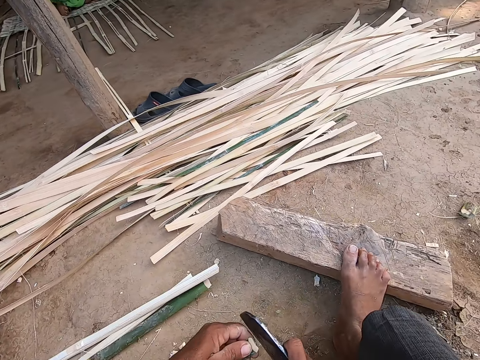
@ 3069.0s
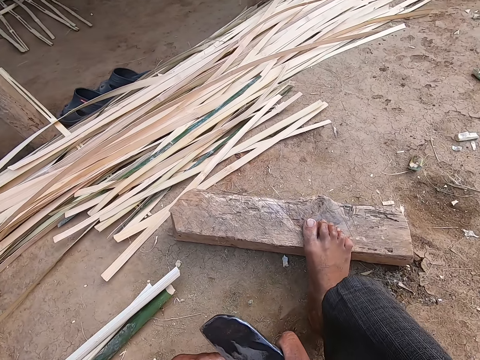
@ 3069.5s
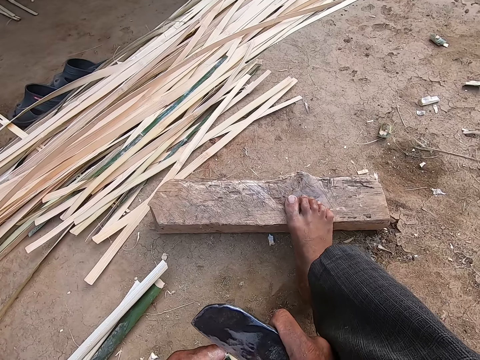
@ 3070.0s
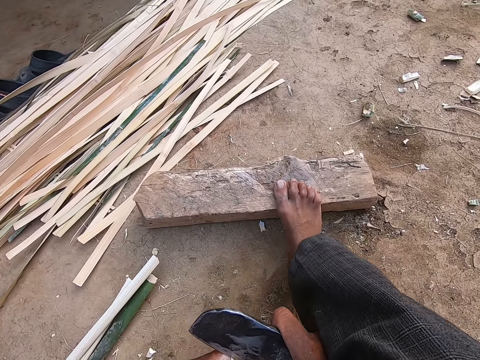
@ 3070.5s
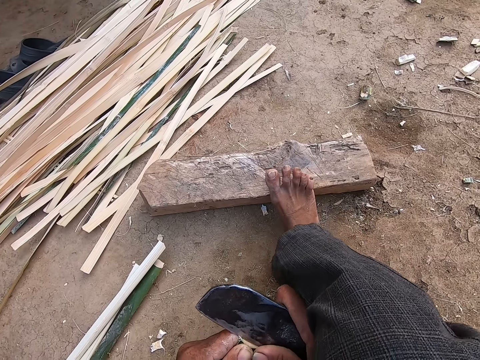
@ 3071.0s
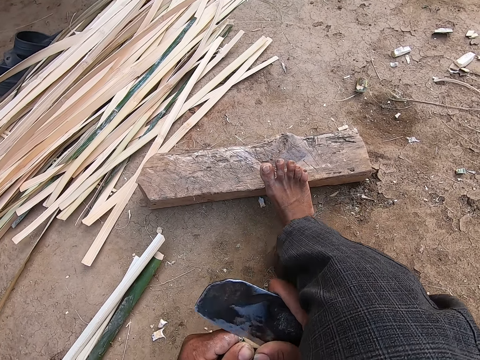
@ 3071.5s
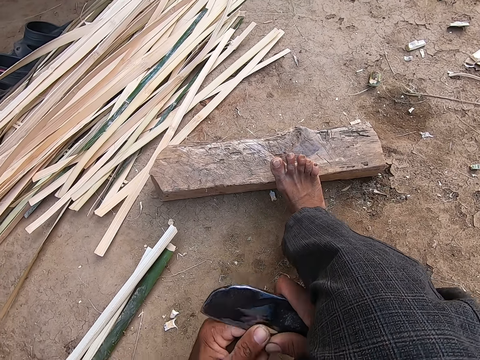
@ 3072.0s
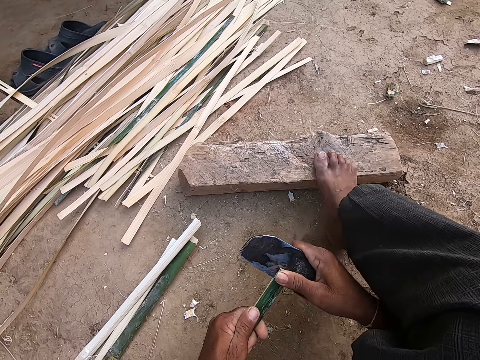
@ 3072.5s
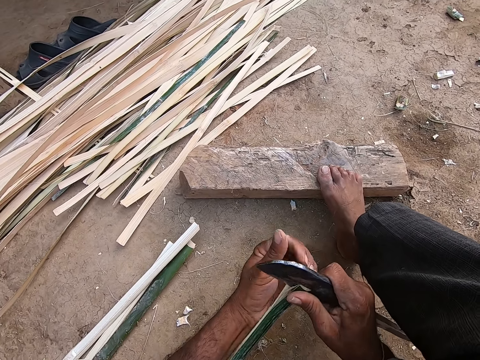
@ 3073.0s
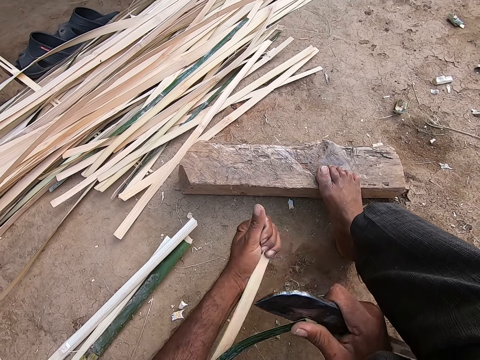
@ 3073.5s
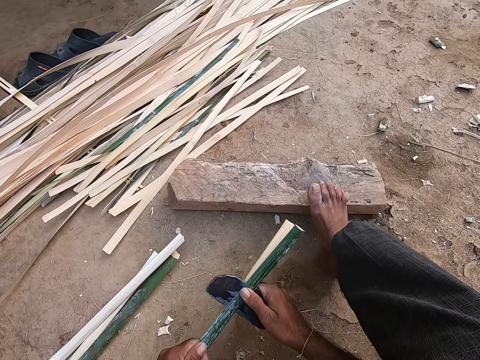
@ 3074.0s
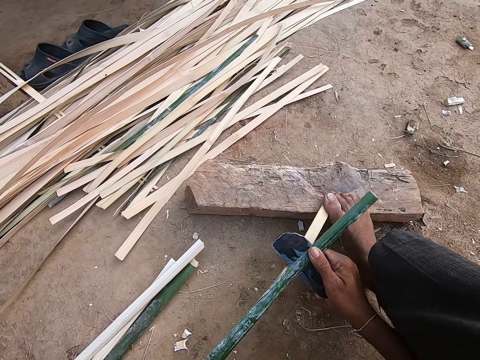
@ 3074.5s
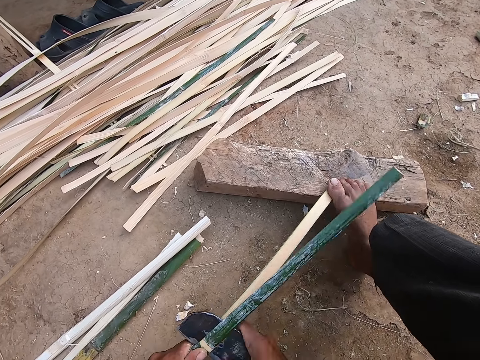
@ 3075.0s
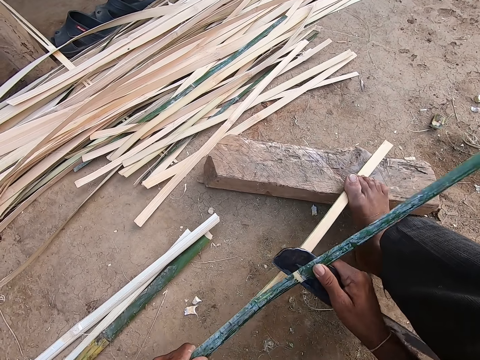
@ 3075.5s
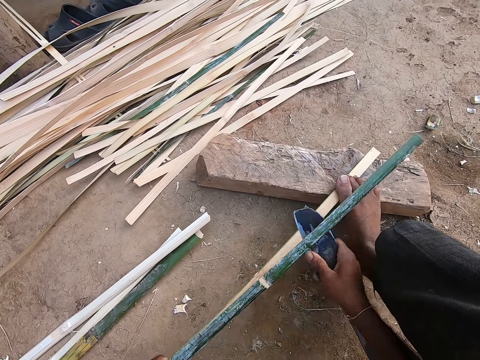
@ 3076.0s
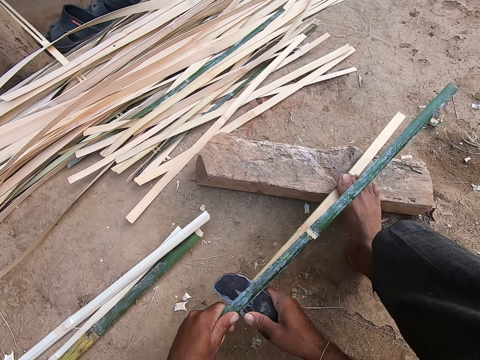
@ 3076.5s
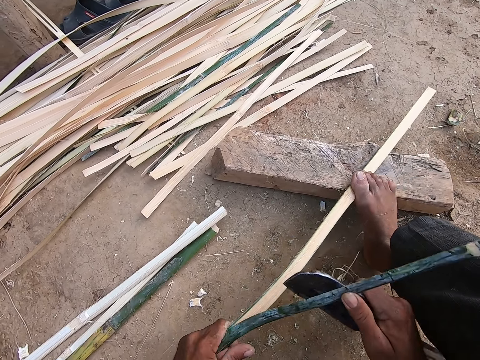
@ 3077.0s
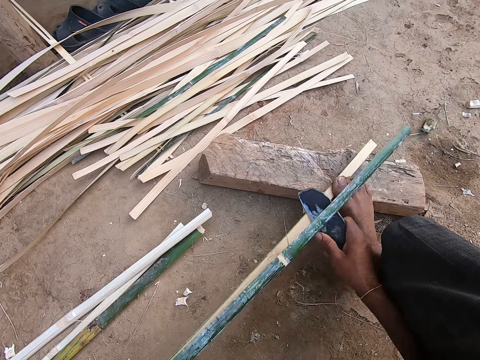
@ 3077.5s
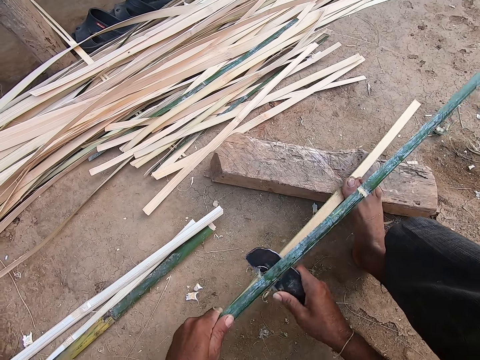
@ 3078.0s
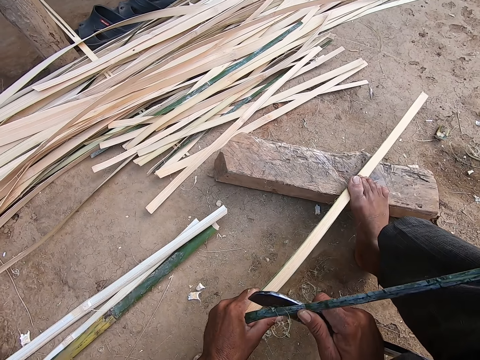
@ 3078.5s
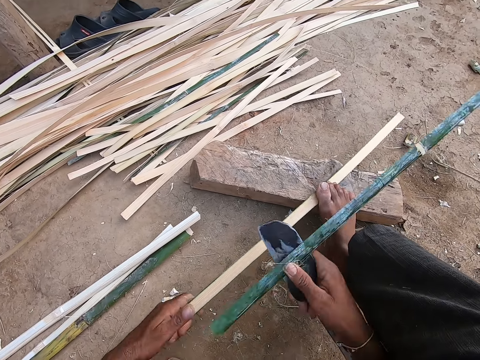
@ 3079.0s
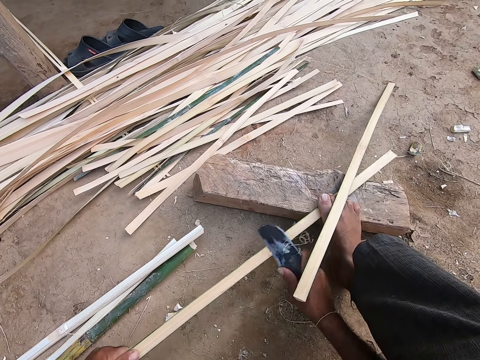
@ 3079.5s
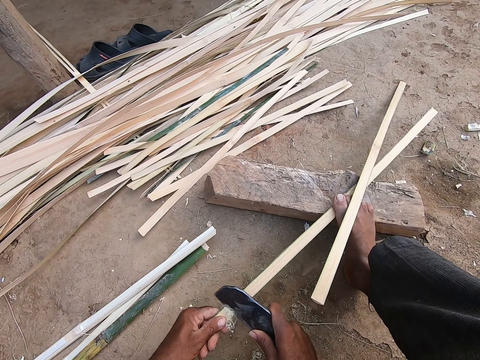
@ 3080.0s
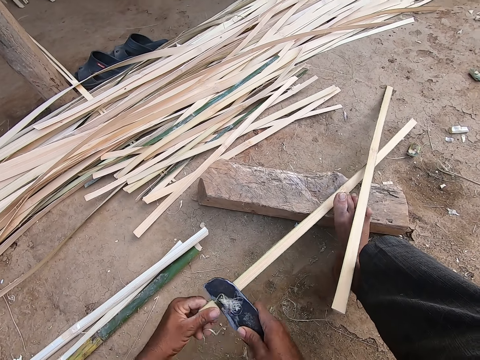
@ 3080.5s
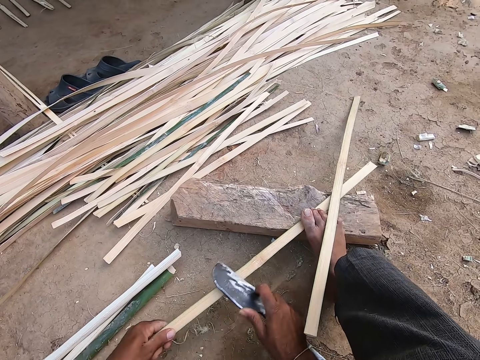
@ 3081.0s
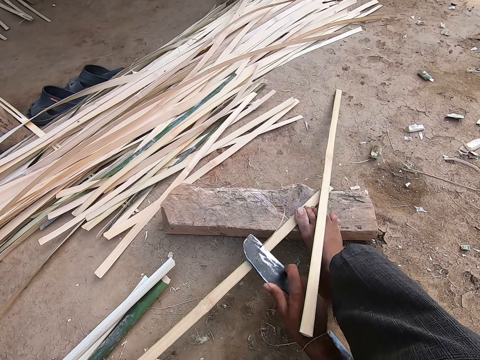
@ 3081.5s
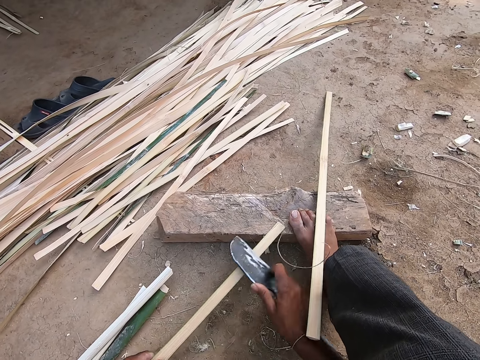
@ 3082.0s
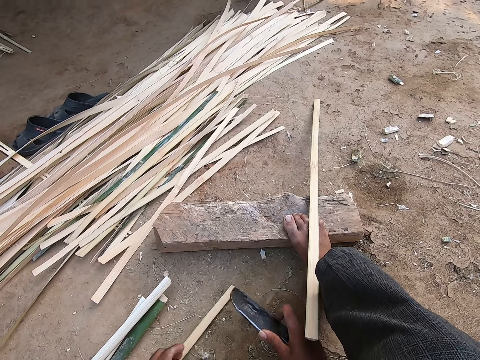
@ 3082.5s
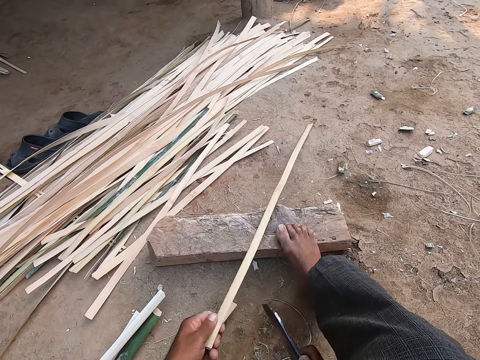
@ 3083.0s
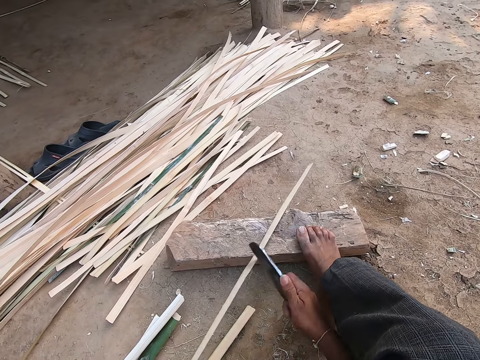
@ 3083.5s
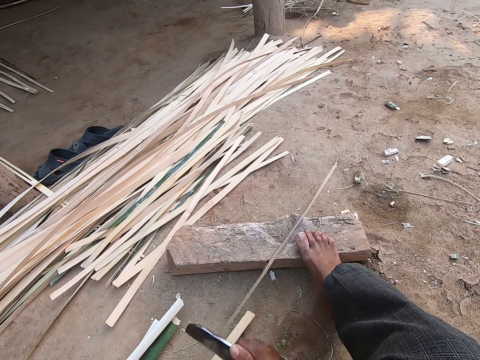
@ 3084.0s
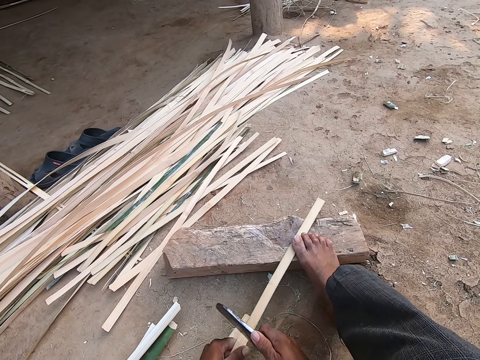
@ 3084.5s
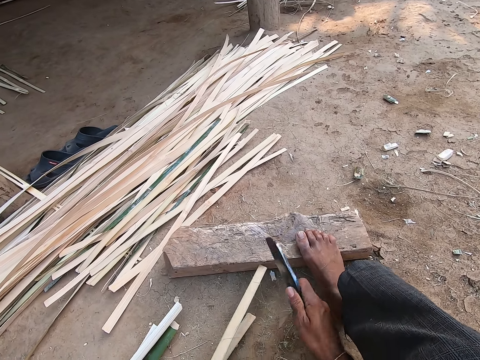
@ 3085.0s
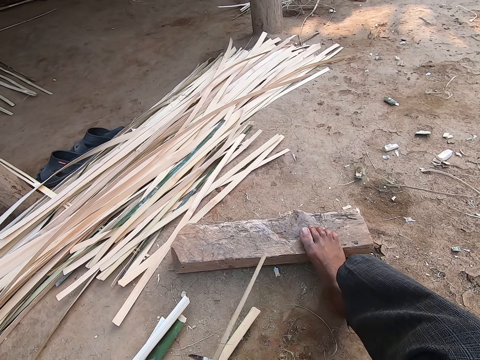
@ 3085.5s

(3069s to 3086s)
The camera wearer moves the knife. He presses the knife on the bamboo. He cuts the bamboo strip in his left hand with the kukri in his right hand. He moves his hand up, holds the bamboo, pulls the bamboo, separates the bamboo, cuts the bamboo, cuts the bamboo and moves the bamboo. He holds the bamboo strip on the piece of wood on the ground with his right leg. He pulls the bamboo, cuts the bamboo, pulls the bamboo, cuts the bamboo, pulls the bamboo, scratches the bamboo, pulls the bamboo, breaks the bamboo and throws the bamboo. He trims the bamboo strip in his left hand with the kukri in his right hand. He scratches the bamboo. He turns the knife and scratches the bamboo. He drops the bamboo strip in his left hand on the ground. He moves the knife up. He picks a bamboo strip from the piece of wood on the ground with his left hand. He trims the bamboo strip in his left hand with the kukri in his right hand. He holds the bamboo, moves the knife and scratches the bamboo.

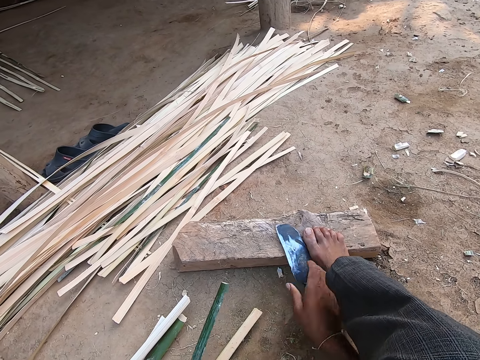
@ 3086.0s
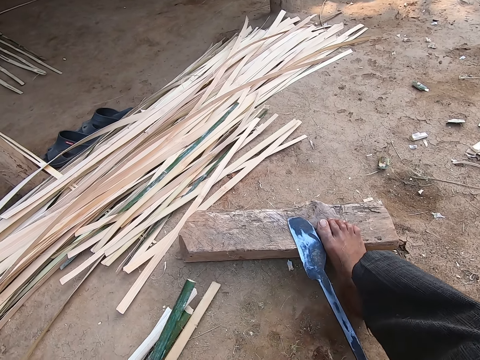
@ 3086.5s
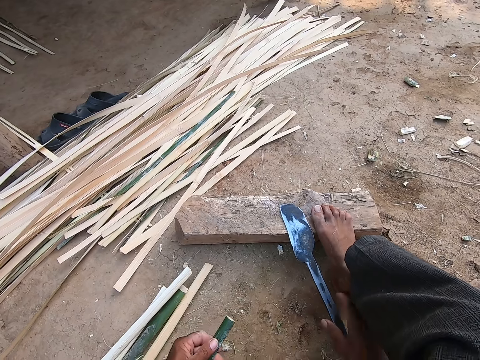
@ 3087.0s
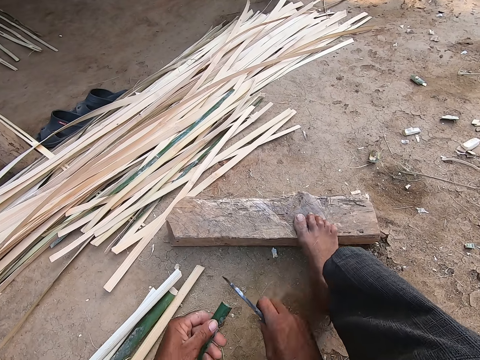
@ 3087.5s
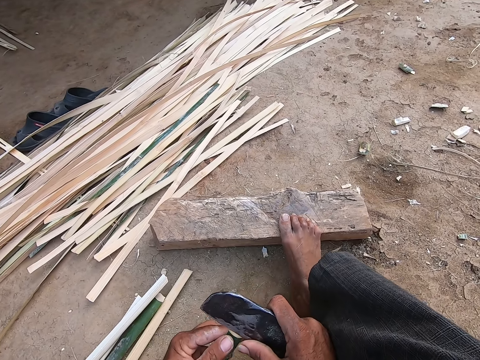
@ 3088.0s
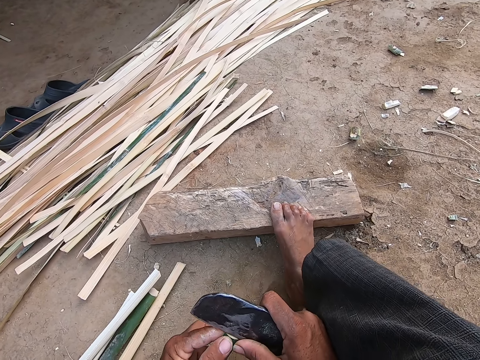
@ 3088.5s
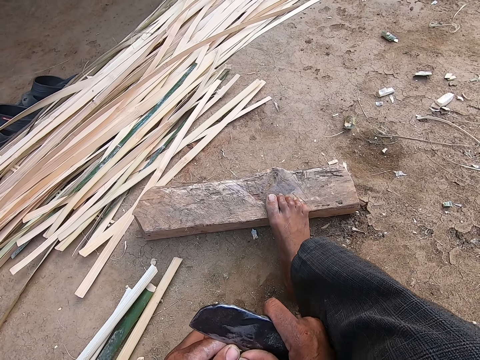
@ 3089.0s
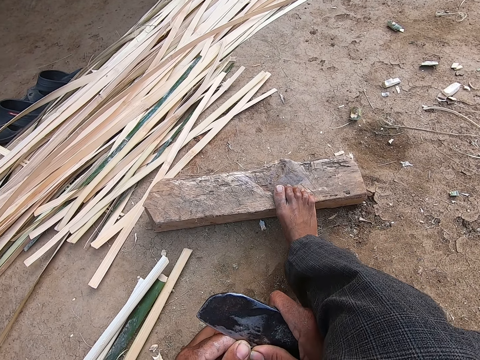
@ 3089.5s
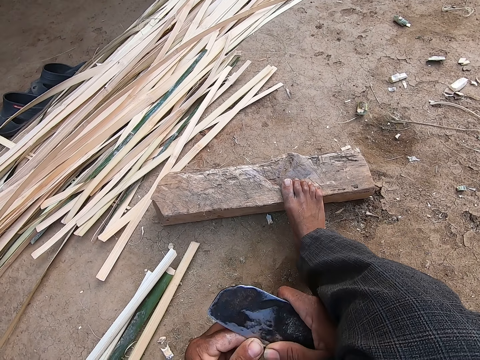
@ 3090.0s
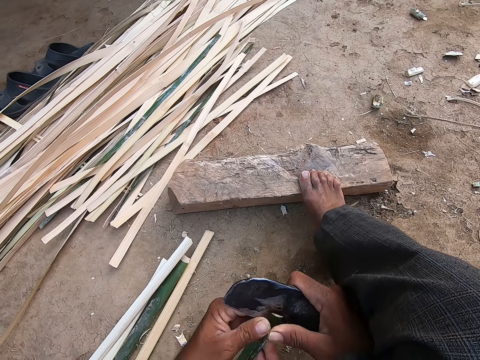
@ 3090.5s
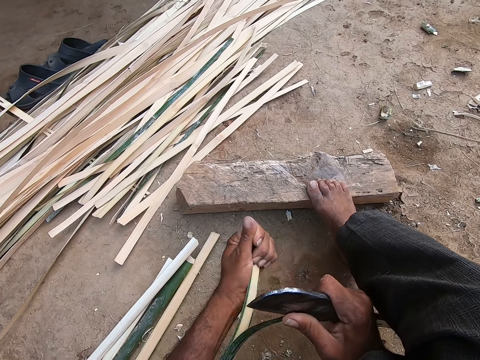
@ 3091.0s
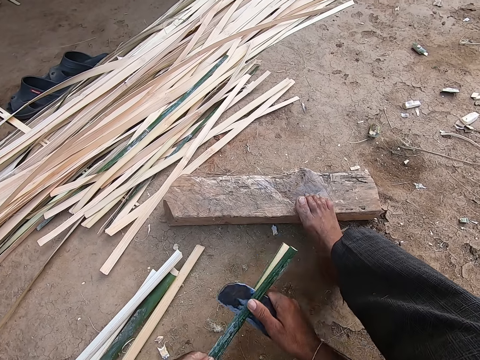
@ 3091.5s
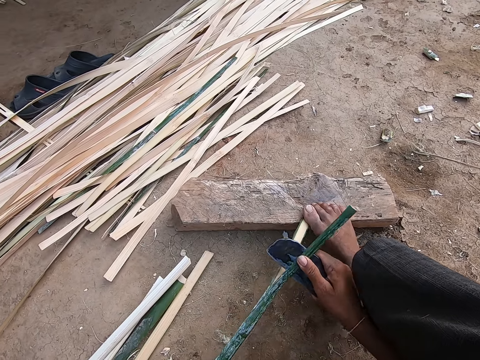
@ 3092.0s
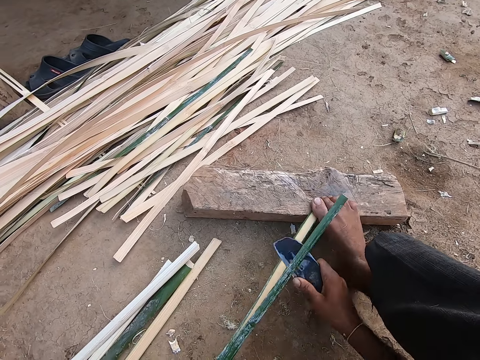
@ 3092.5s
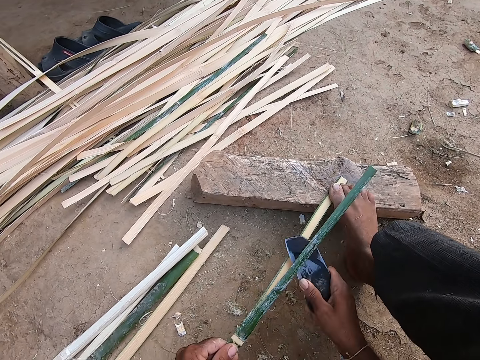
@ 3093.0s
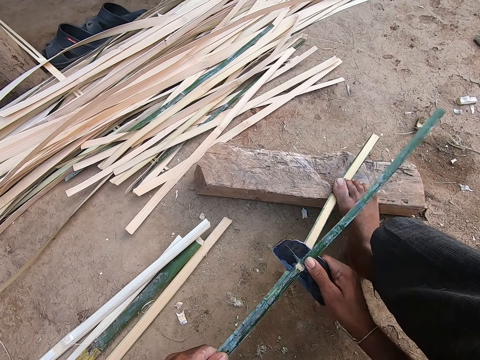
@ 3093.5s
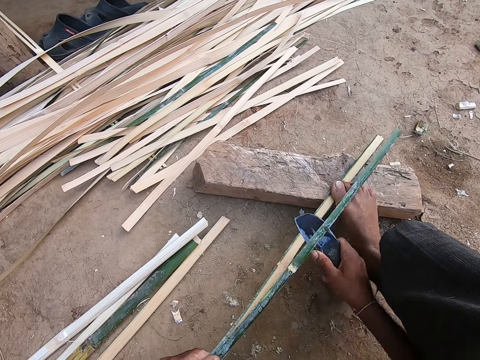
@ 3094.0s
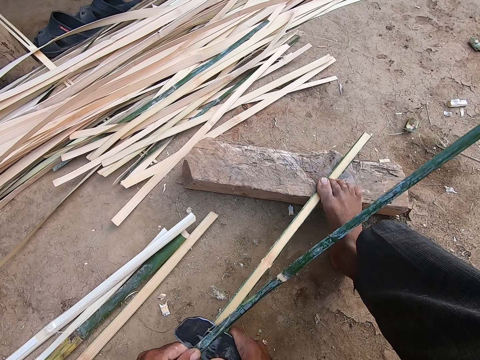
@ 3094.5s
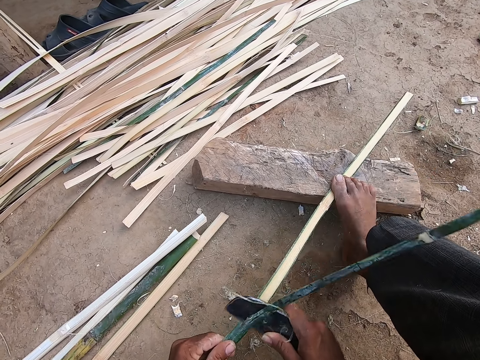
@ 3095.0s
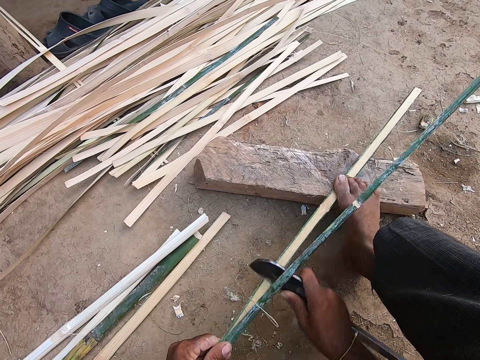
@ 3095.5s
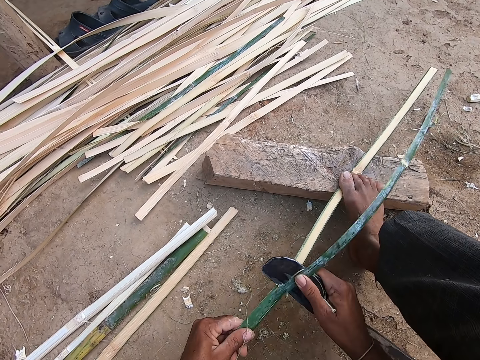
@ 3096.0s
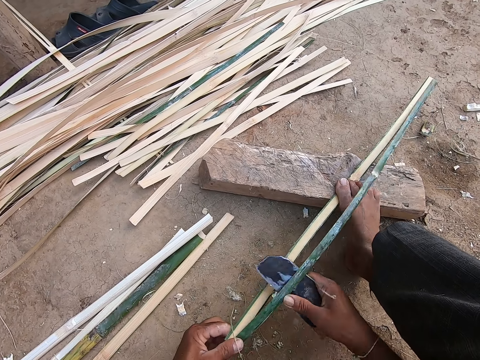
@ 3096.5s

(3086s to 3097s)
The camera wearer drops the kukri in his right hand on the ground. He clears the ground with his right hand. He lifts up the bamboo. He picks the kukri from the ground with his right hand. He holds the knife, moves the knife and presses the knife on the bamboo. He cuts a bamboo strip in his left hand with the kukri in his right hand. He pulls the bamboo, moves the bamboo down and cuts the bamboo. He holds the bamboo strip on the piece of wood on the ground with his right leg. He pulls the bamboo, cuts the bamboo, pulls the bamboo, scratches the bamboo and cuts the bamboo.
